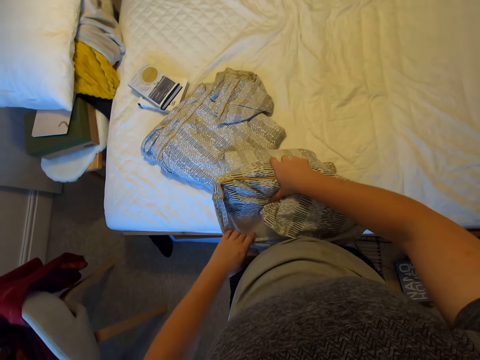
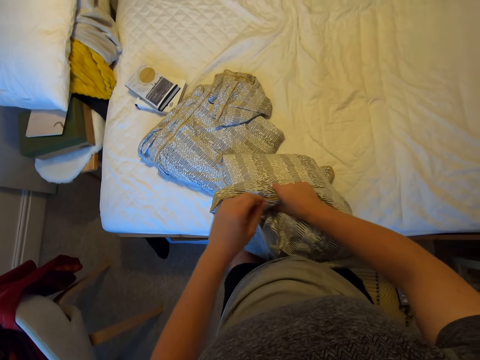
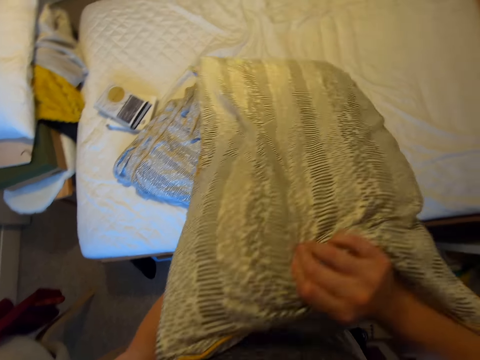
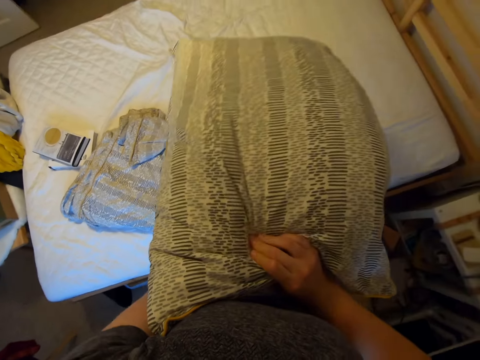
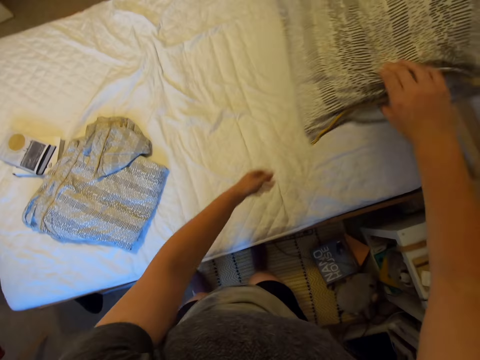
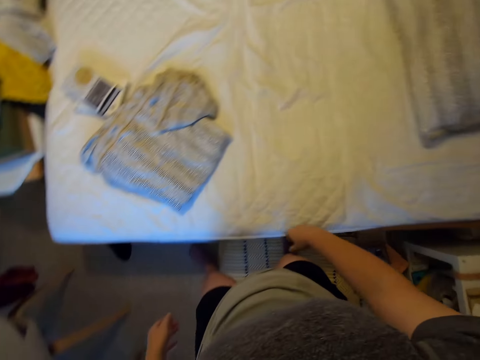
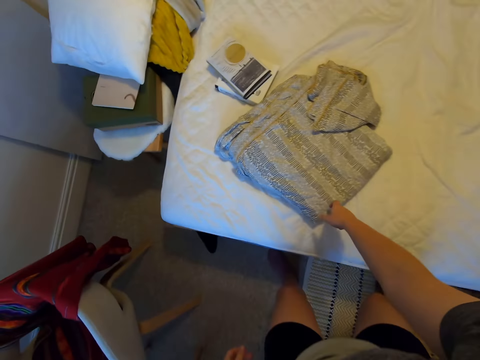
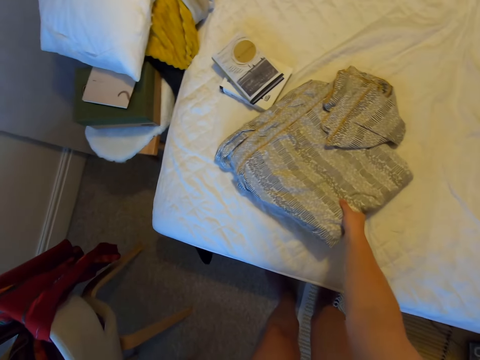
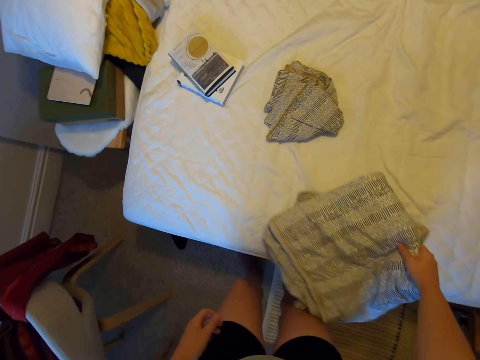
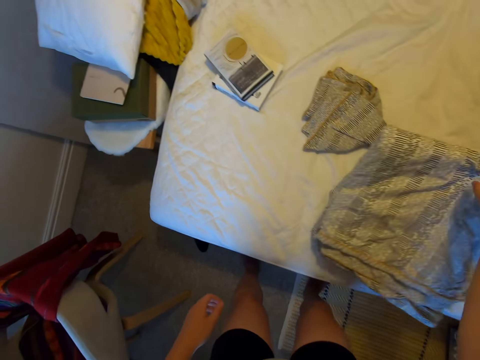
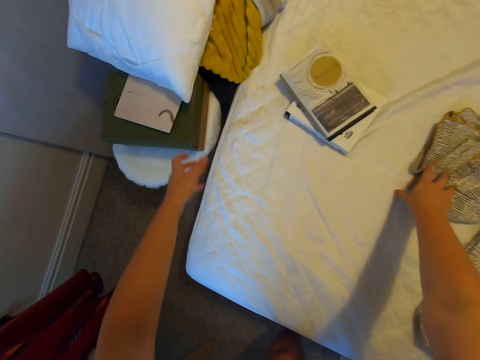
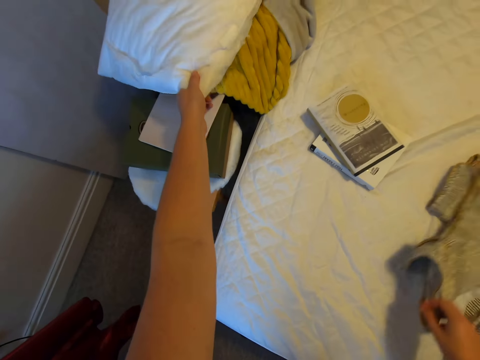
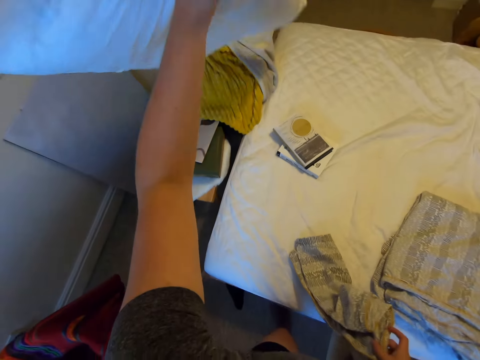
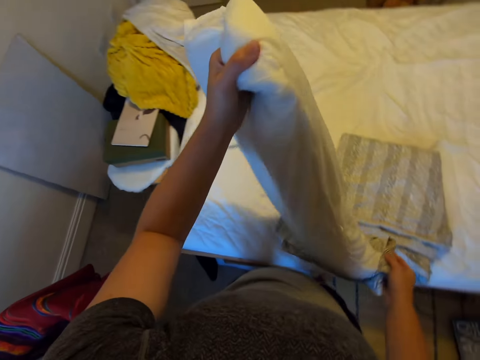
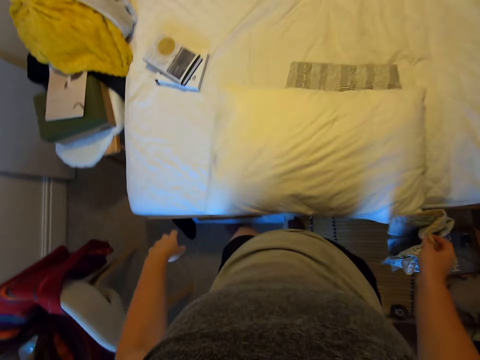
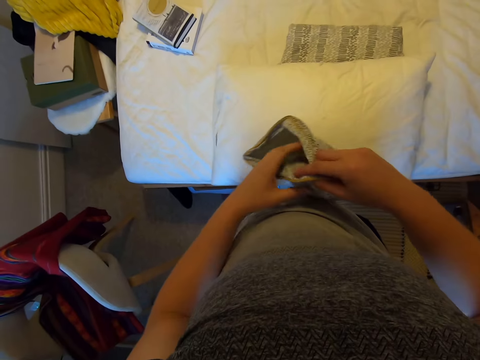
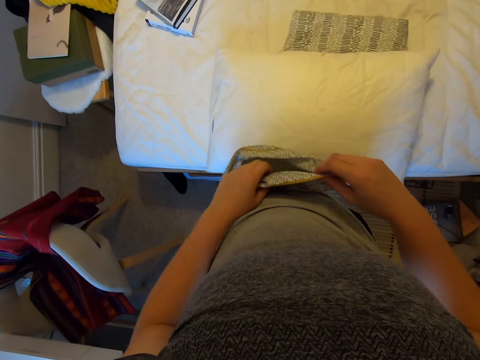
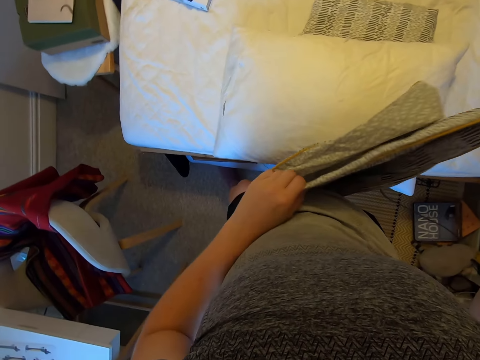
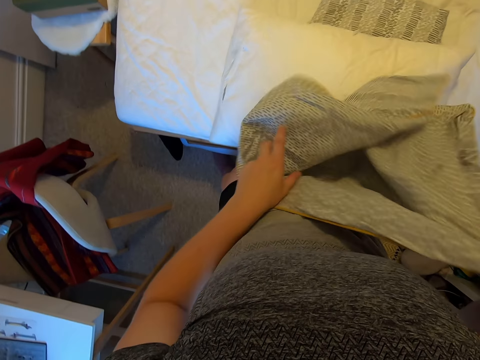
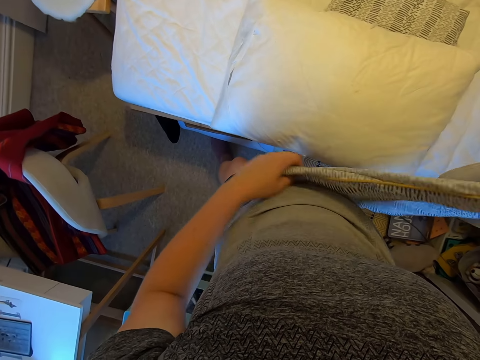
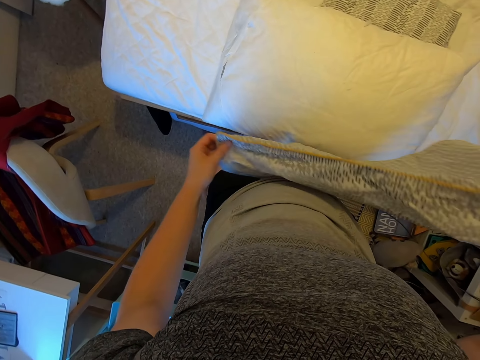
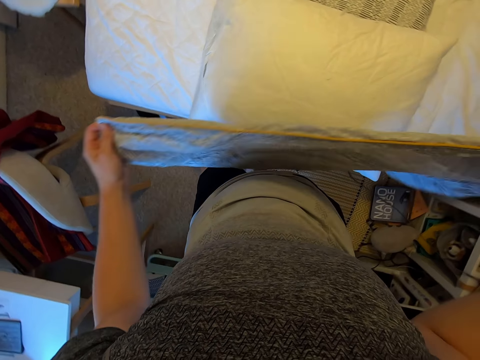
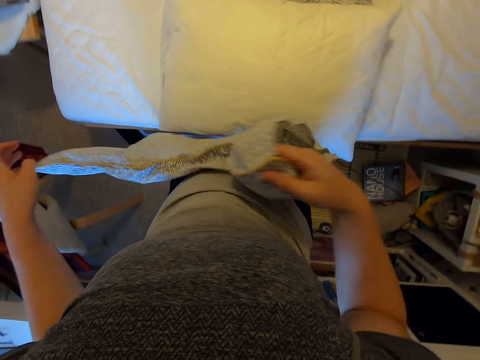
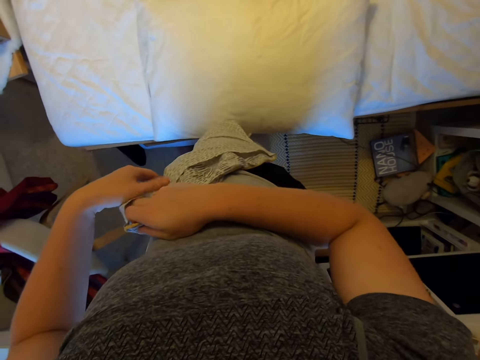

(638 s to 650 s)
The camera wearer drops the pillow on the bed. They move the bedsheets on the bed. They pick up a pillow from the bed. They put the bedsheet on the bed. They pick up a pillow case from the bed. They pick up a pillow from the table. They put the pillow on the bed. They stretch the pillow case.

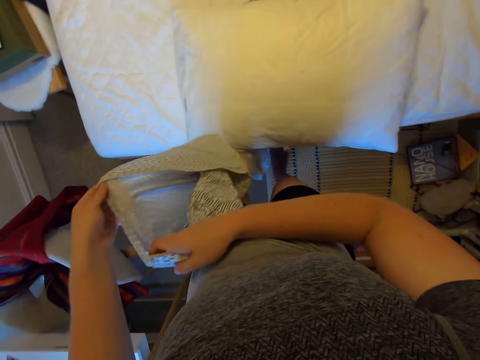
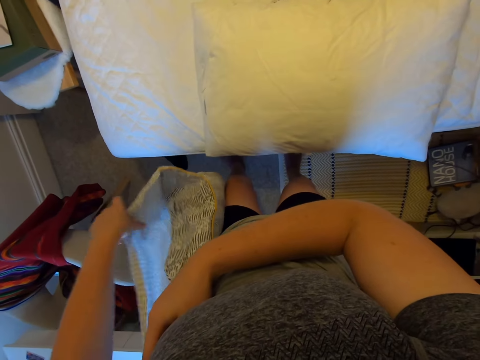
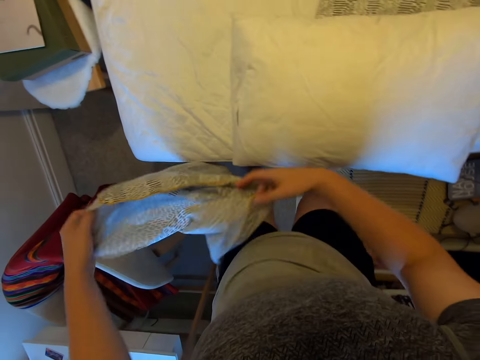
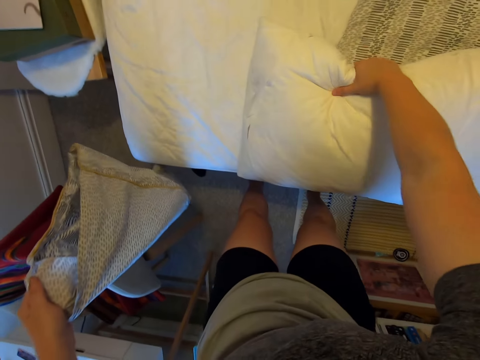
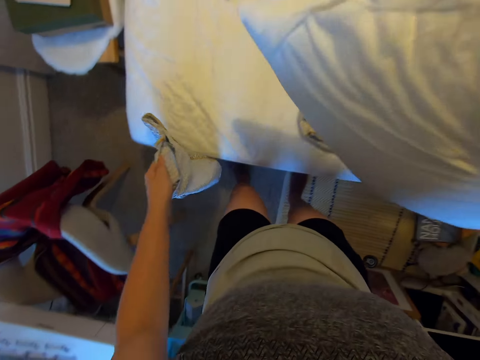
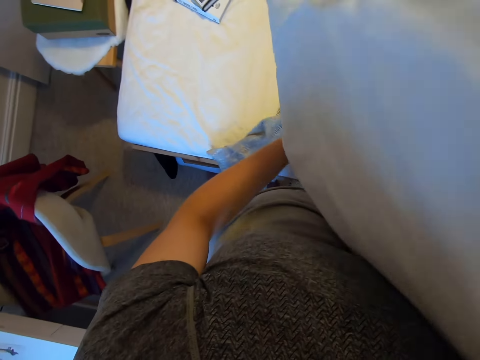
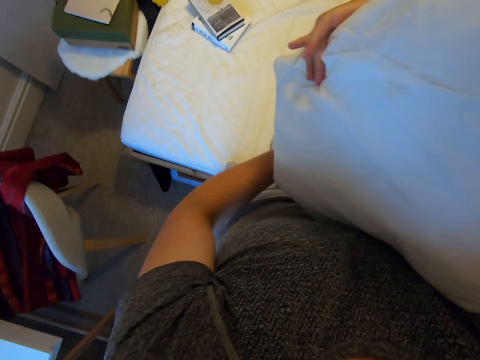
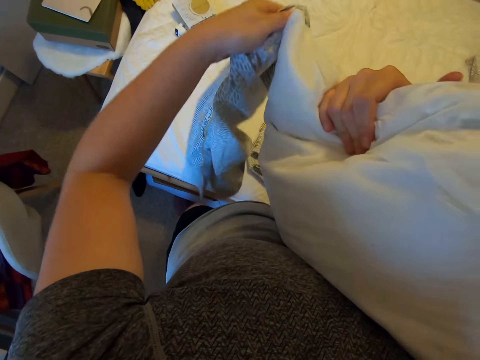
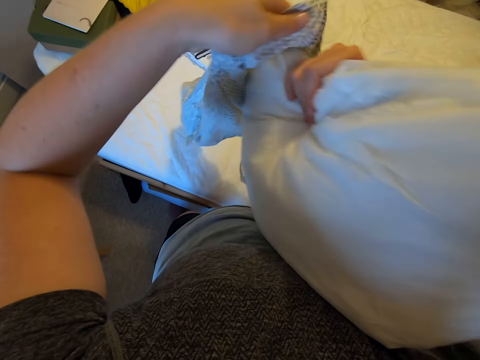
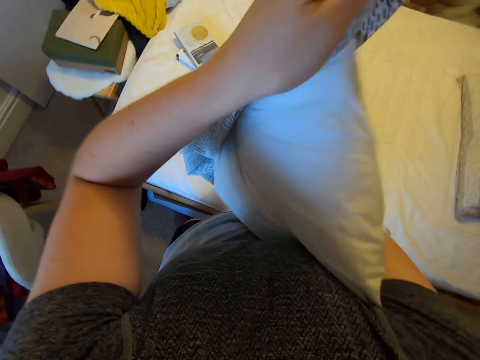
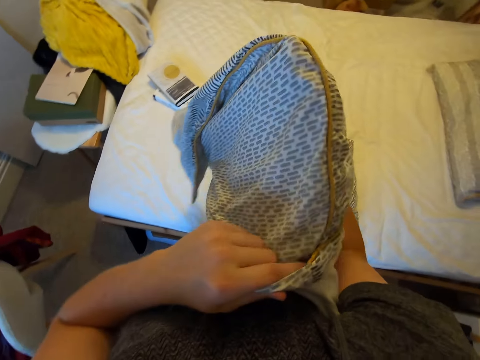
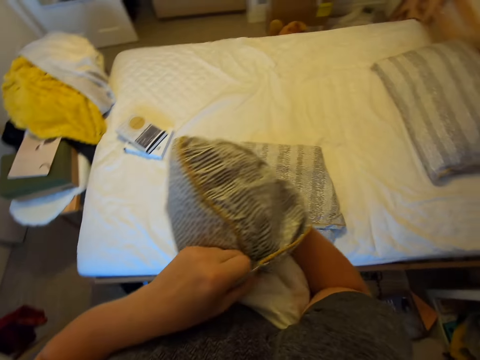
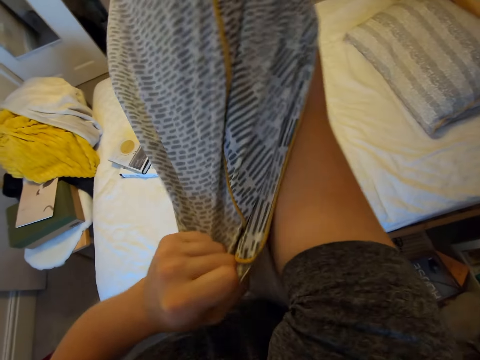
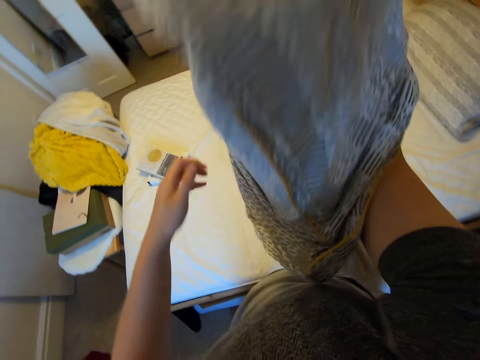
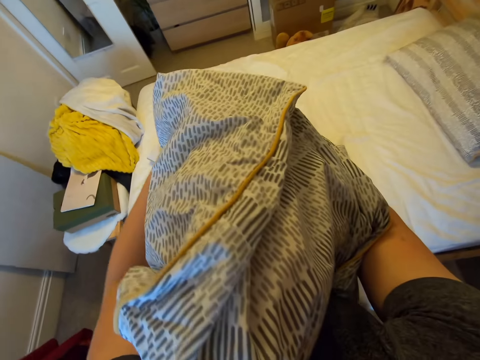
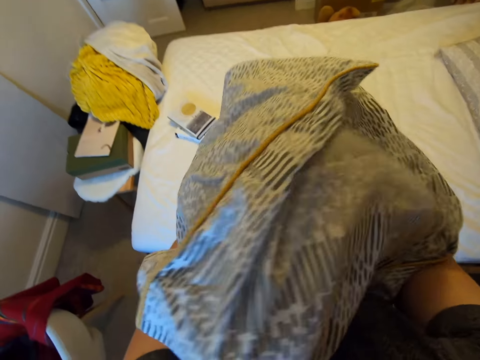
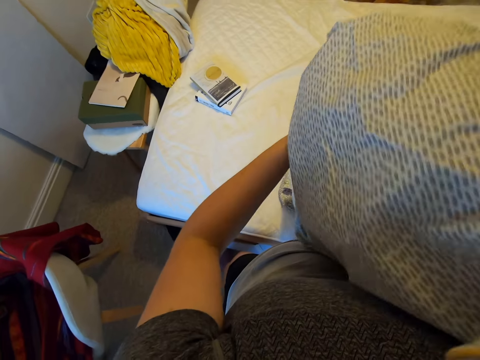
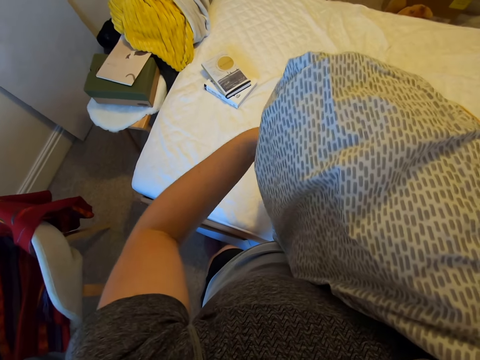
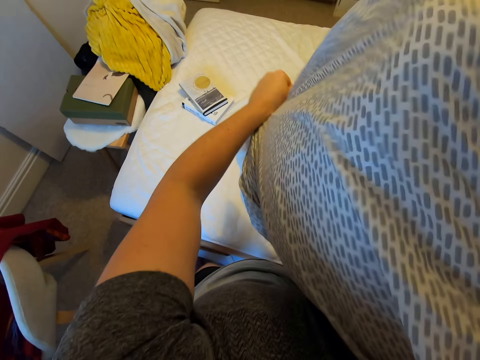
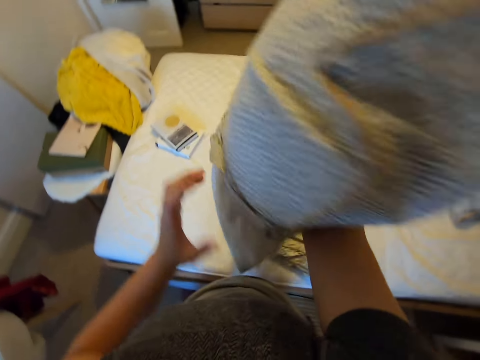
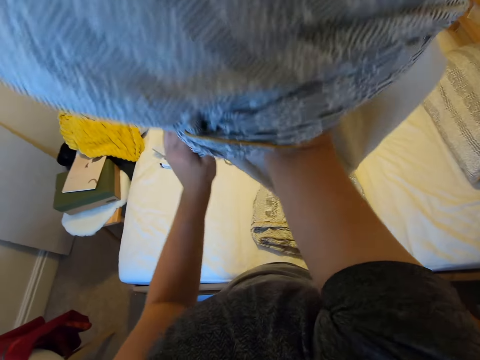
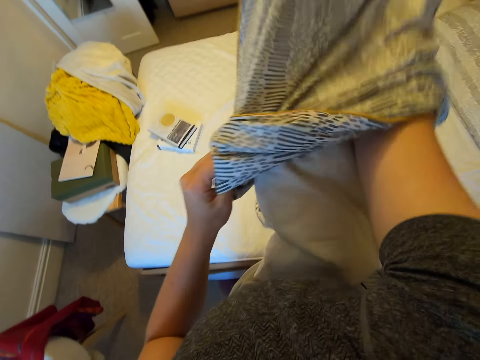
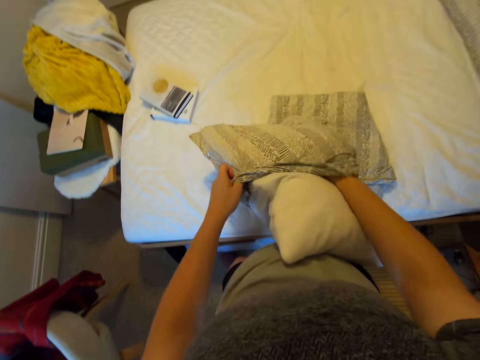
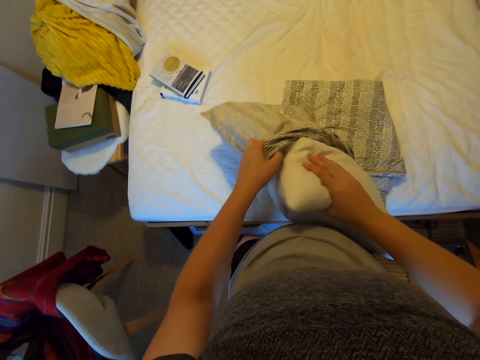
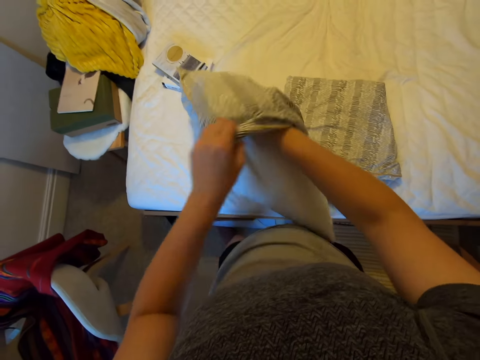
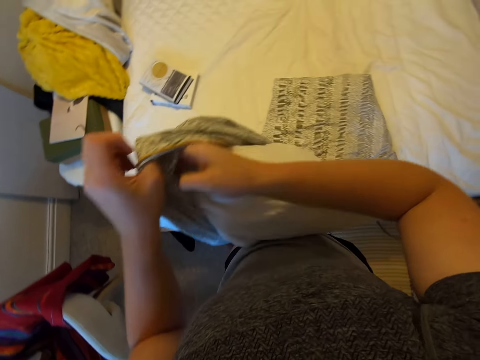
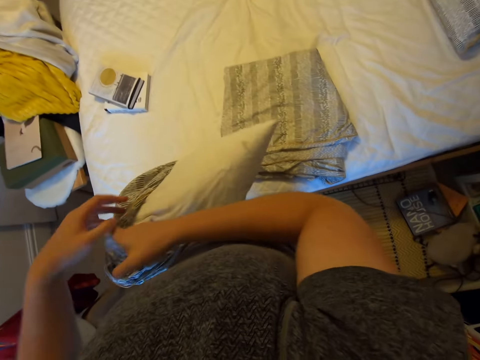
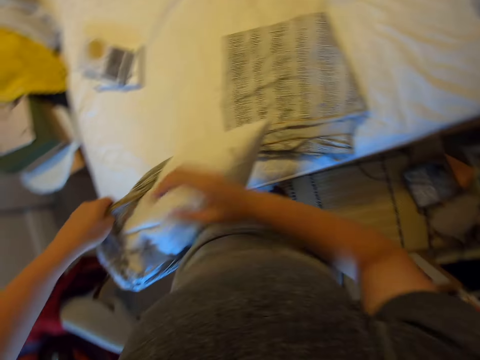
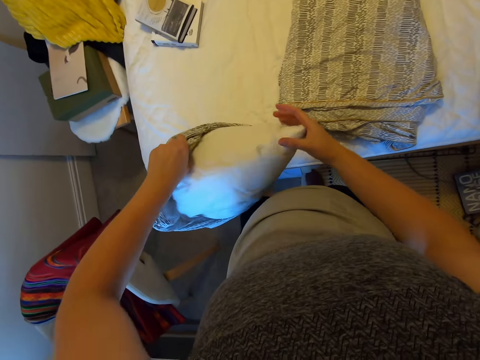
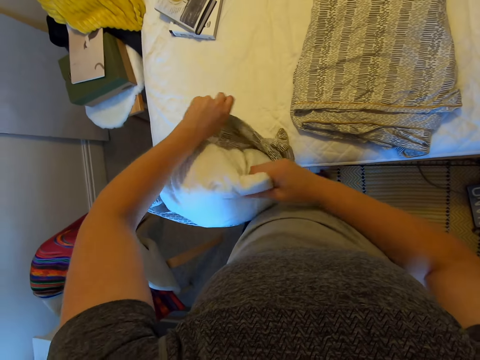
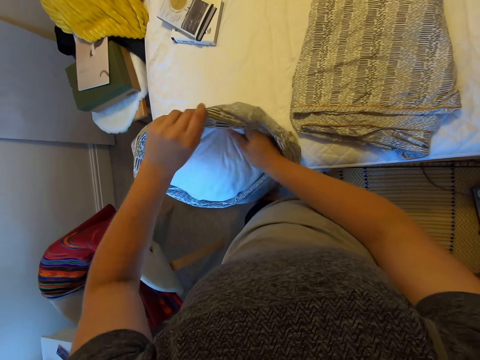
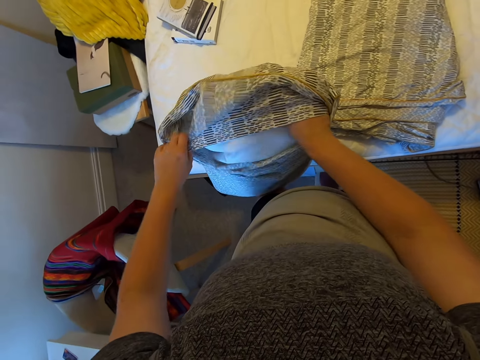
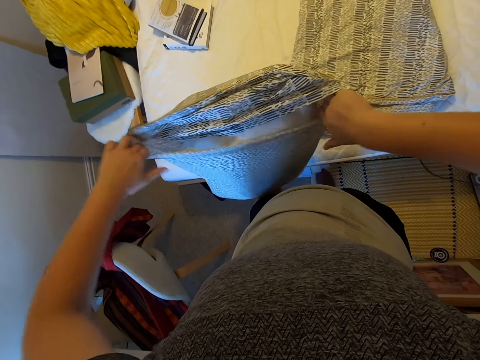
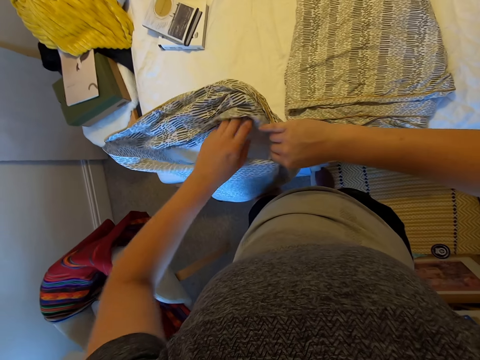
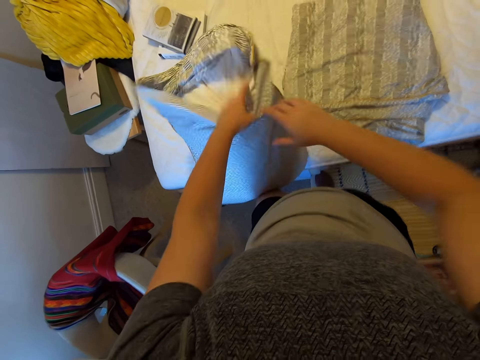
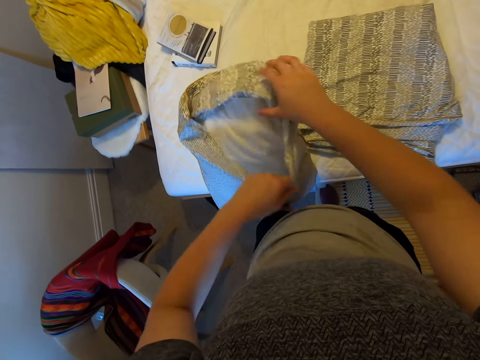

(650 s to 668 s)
The camera wearer picks up a pillow on the bed. They put the pillow case on the pillow.
